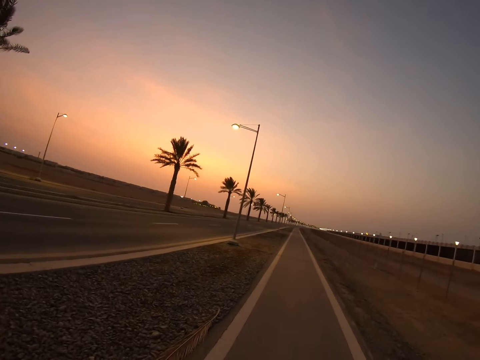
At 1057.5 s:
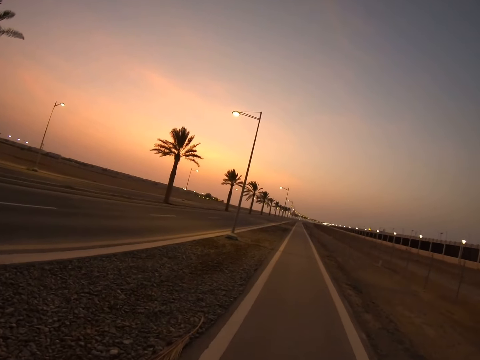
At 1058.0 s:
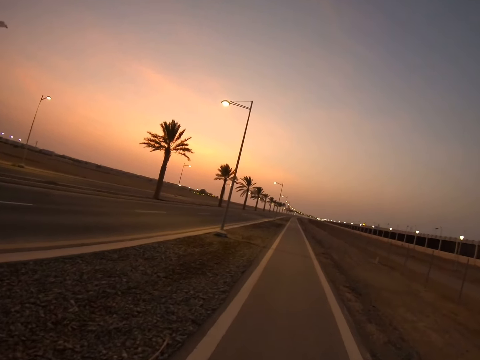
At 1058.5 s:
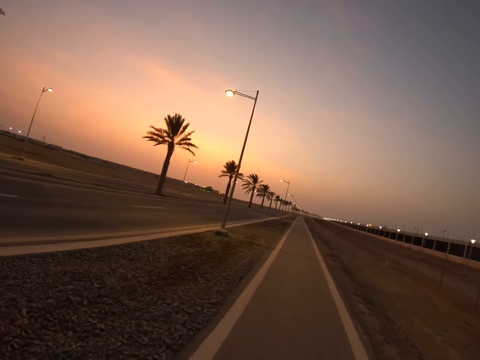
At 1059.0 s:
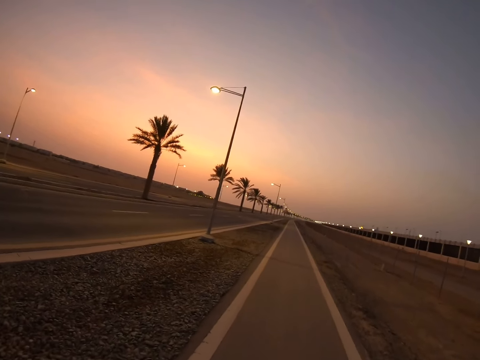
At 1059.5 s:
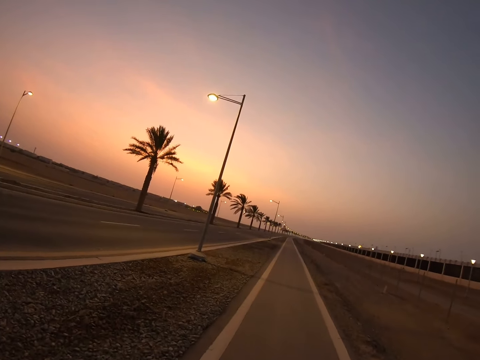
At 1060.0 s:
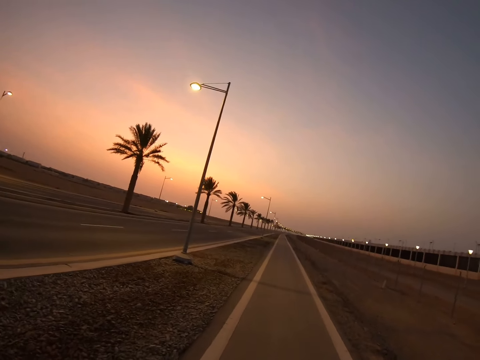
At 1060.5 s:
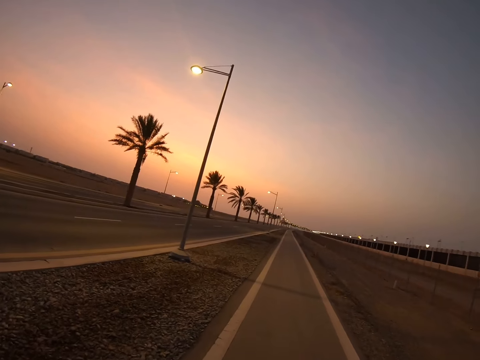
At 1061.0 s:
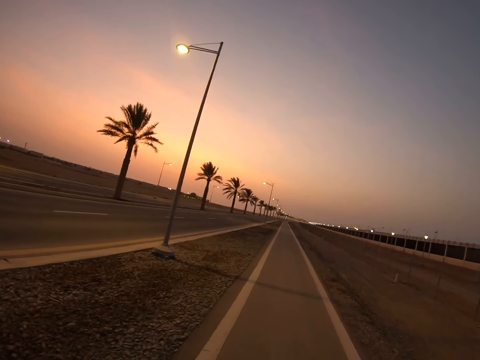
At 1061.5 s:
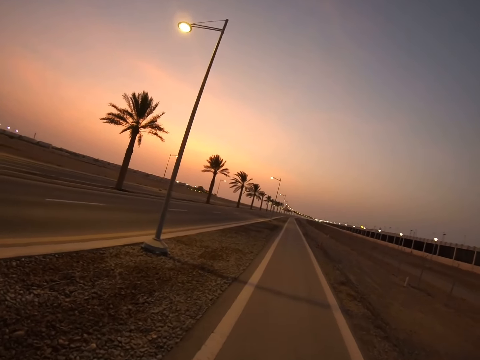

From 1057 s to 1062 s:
The camera wearer walks on the sidewalk.

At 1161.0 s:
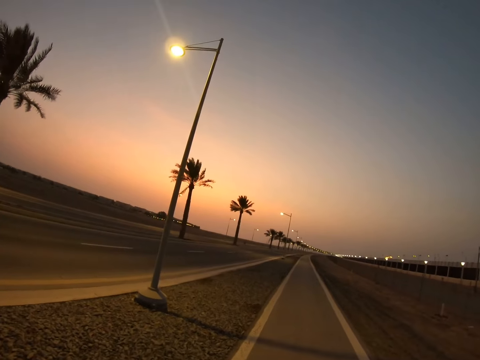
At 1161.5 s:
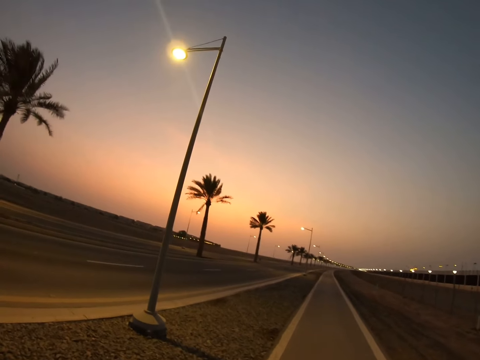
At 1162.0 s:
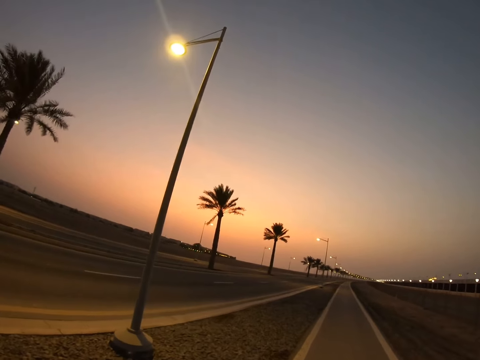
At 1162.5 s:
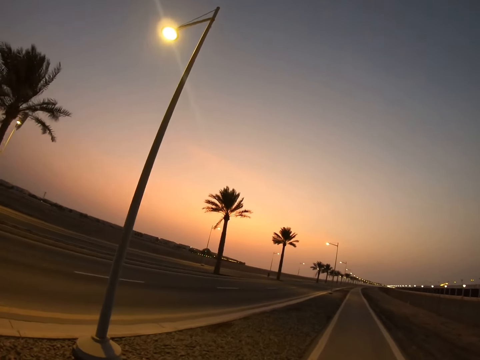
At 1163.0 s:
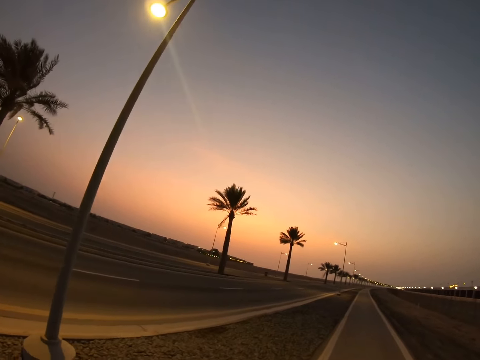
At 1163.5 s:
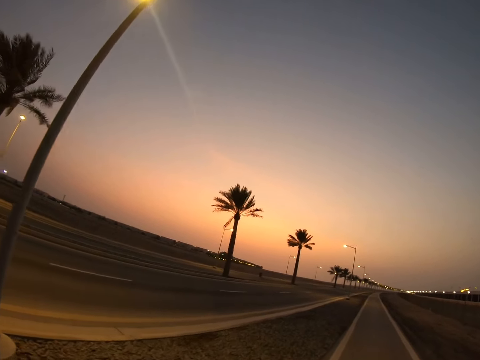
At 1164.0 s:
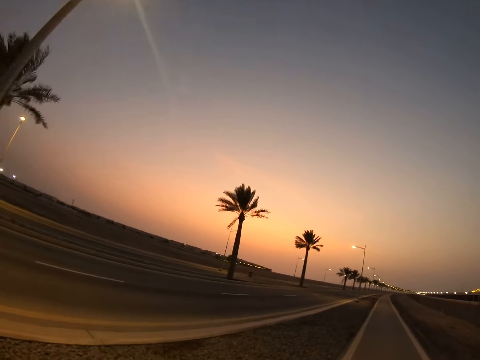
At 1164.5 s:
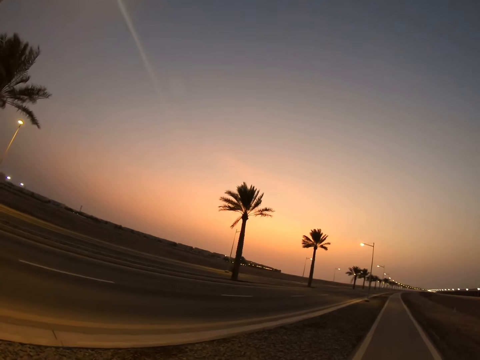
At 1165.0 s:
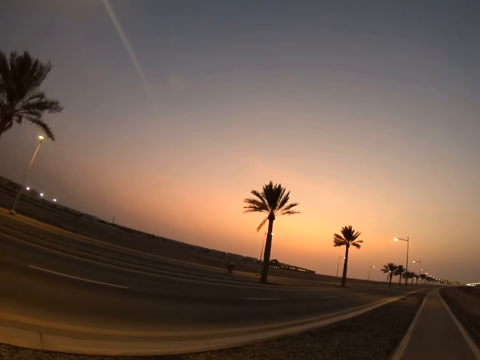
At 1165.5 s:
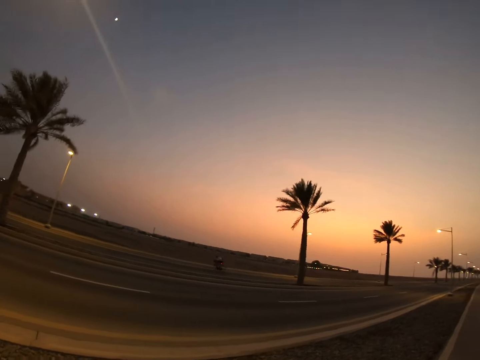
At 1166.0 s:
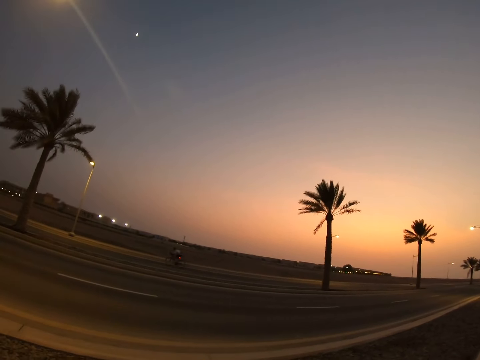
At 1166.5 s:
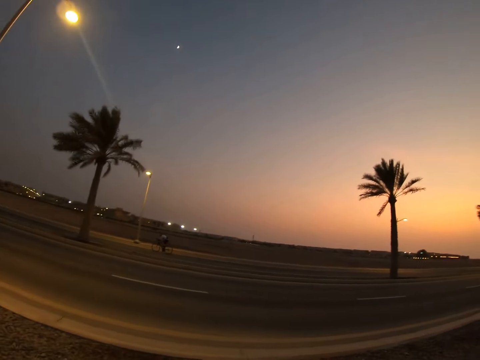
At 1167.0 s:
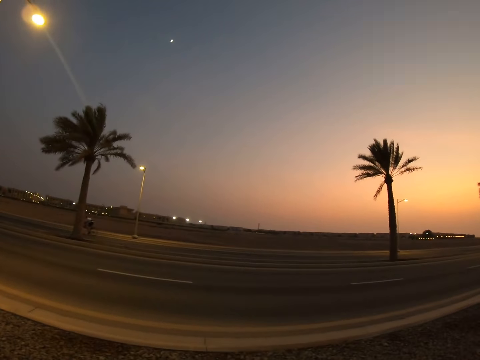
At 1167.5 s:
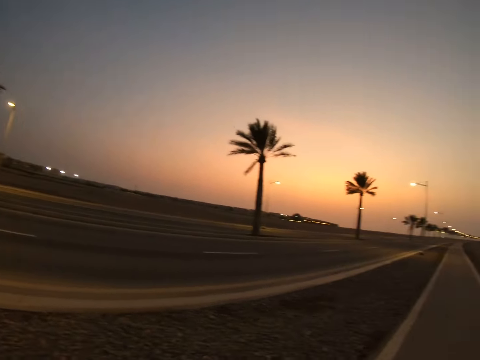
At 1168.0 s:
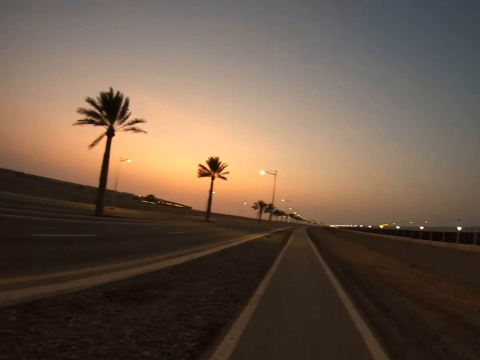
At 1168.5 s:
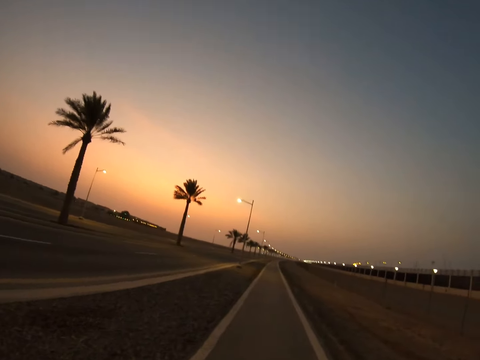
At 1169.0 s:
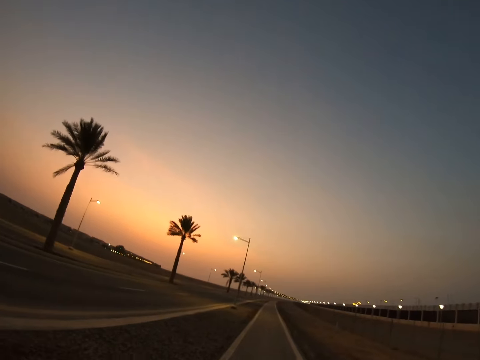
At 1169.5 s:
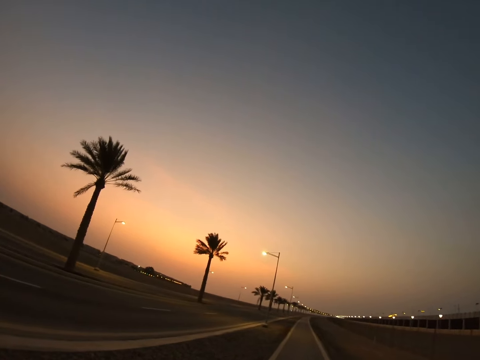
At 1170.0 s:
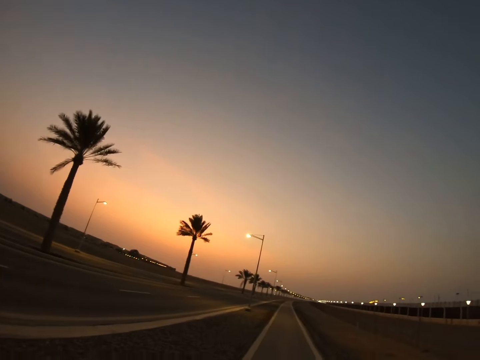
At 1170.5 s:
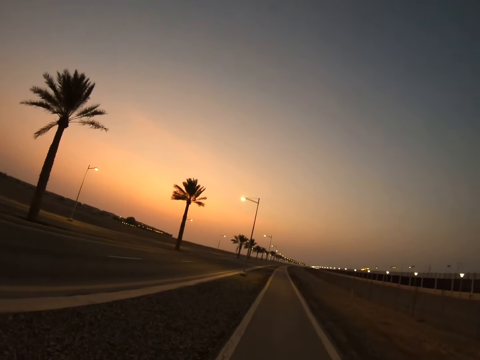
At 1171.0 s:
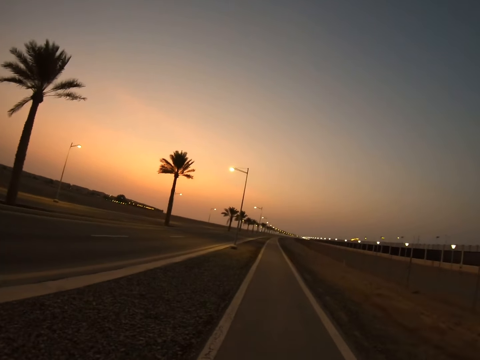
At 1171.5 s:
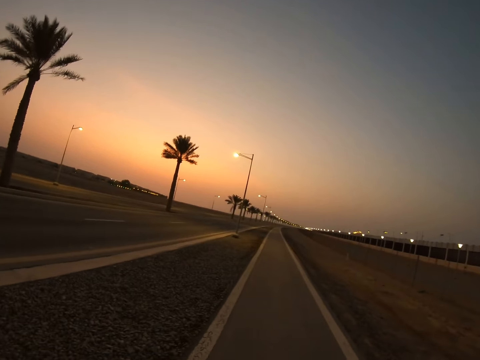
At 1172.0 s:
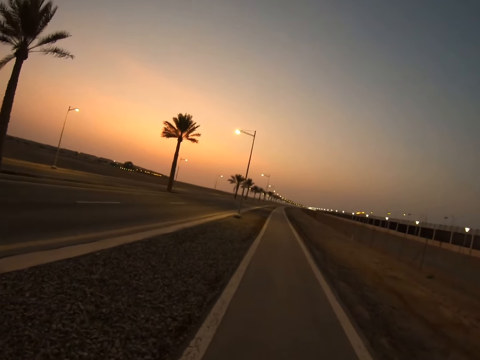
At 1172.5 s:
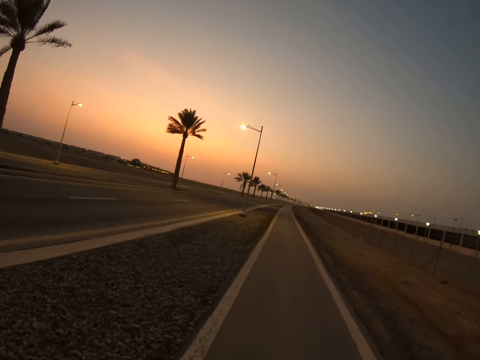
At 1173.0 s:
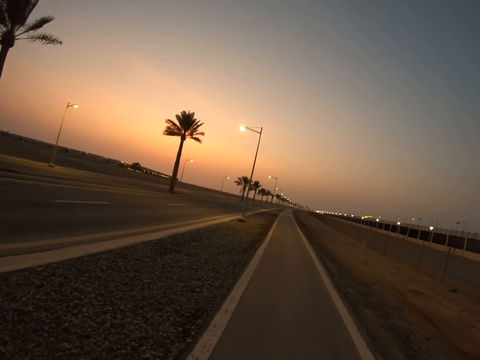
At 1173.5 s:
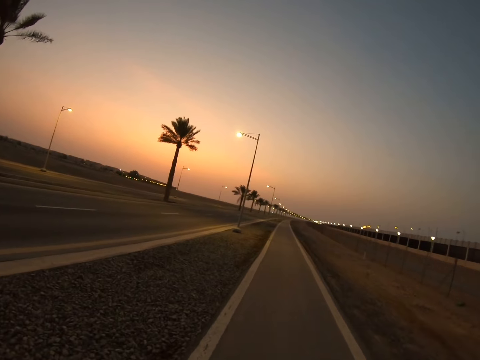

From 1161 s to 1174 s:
The camera wearer stares at a person on the road. The person rides a bicycle on the road. The camera wearer looks around the road and walks along the road on the sidewalk.

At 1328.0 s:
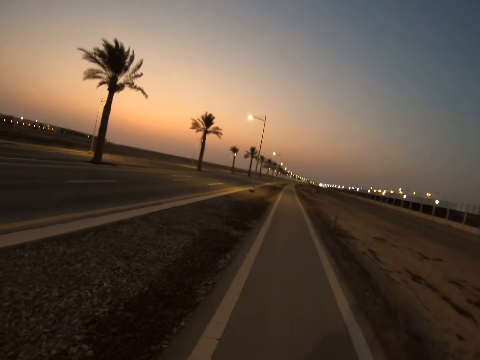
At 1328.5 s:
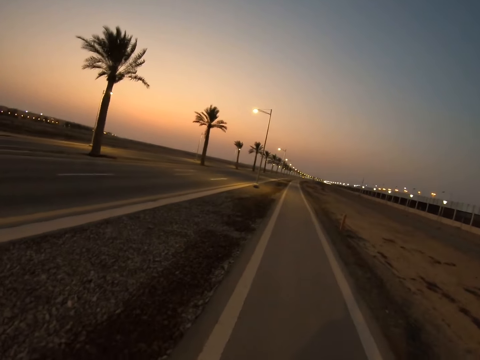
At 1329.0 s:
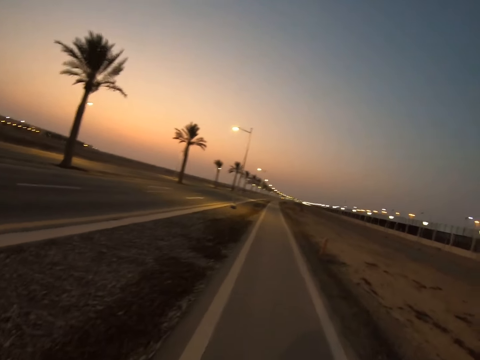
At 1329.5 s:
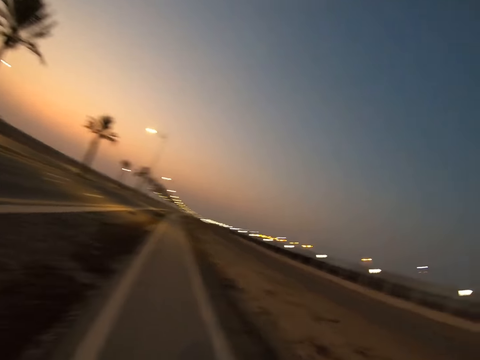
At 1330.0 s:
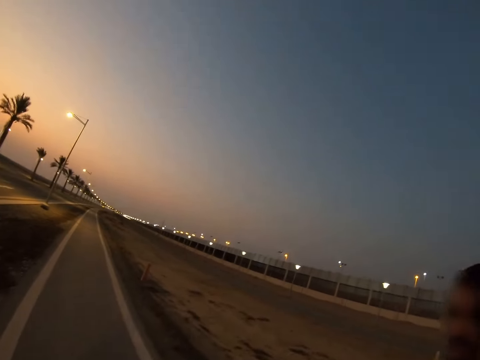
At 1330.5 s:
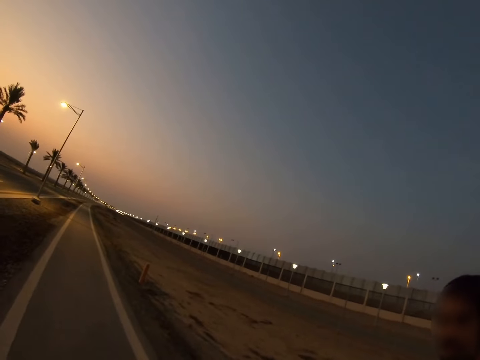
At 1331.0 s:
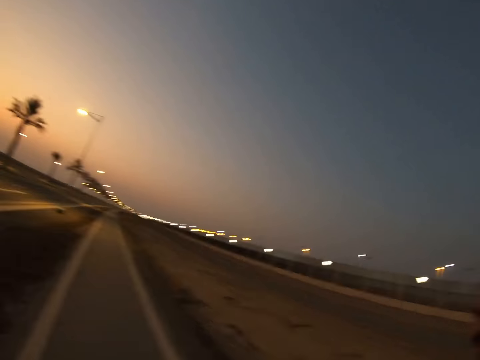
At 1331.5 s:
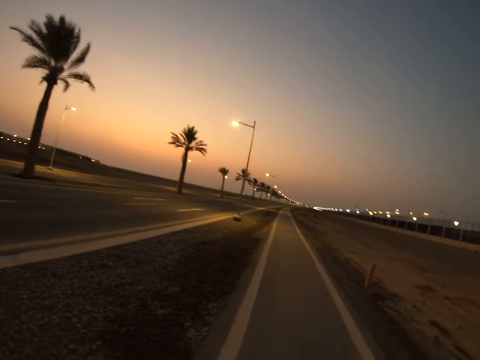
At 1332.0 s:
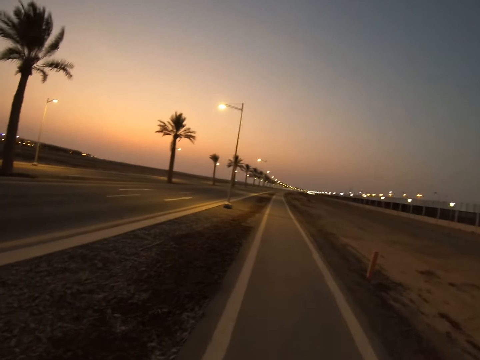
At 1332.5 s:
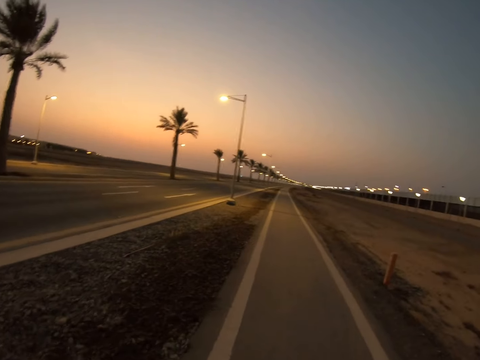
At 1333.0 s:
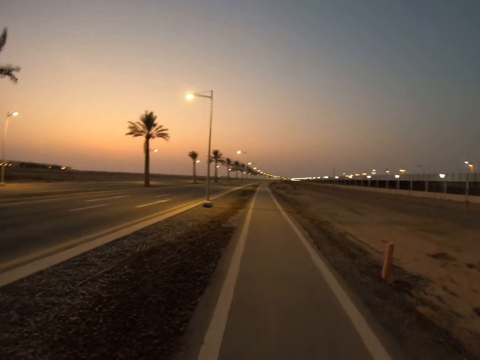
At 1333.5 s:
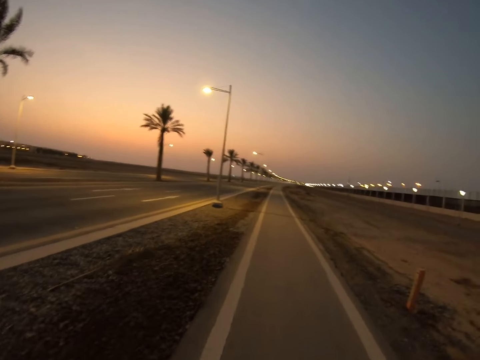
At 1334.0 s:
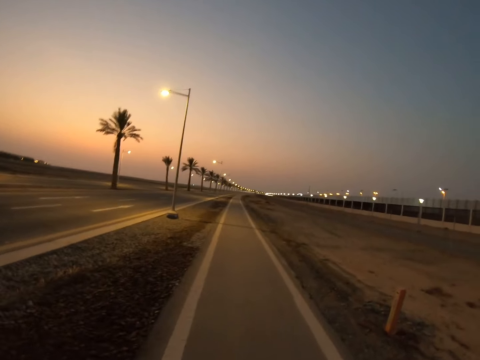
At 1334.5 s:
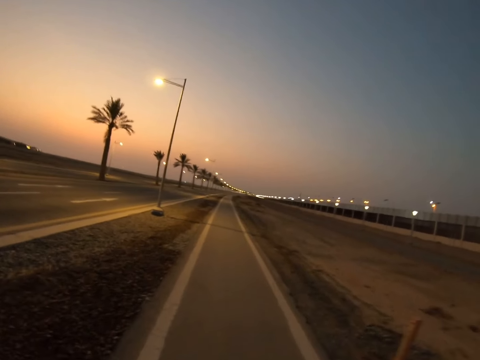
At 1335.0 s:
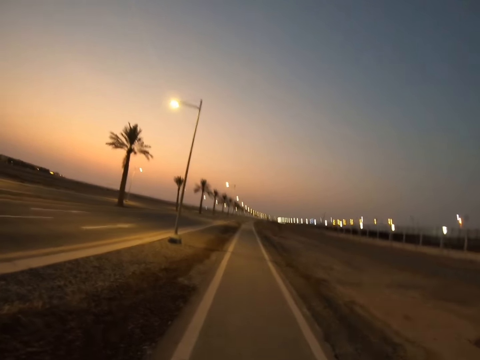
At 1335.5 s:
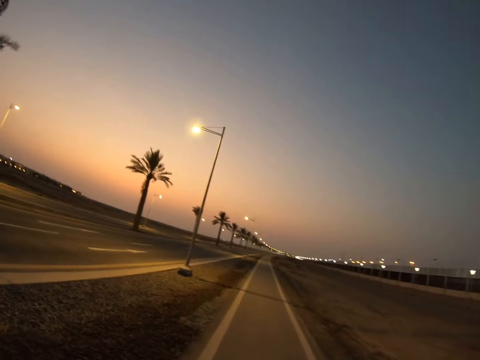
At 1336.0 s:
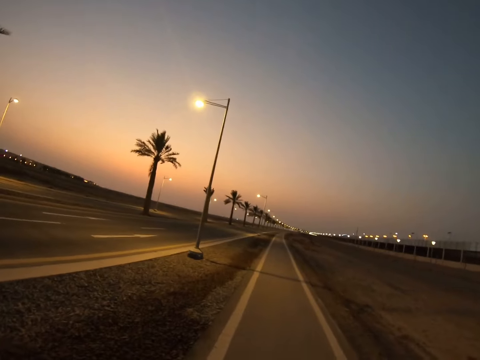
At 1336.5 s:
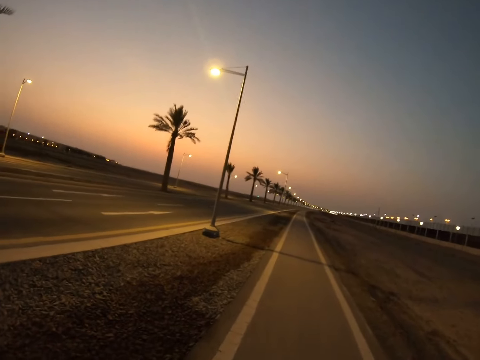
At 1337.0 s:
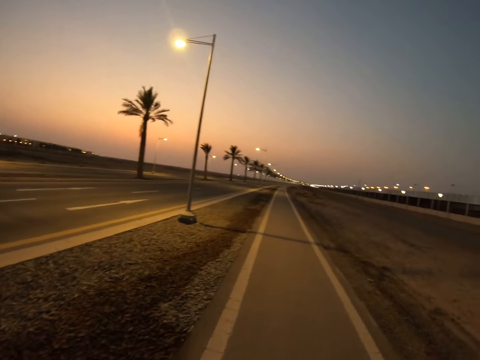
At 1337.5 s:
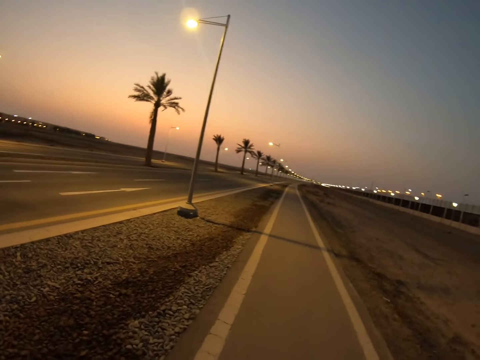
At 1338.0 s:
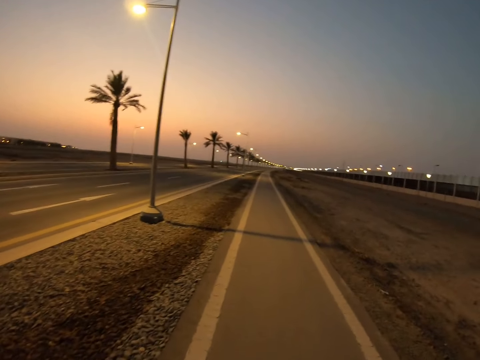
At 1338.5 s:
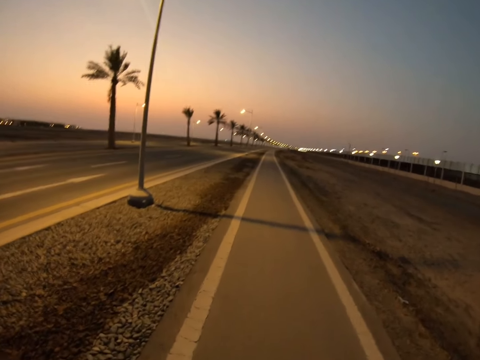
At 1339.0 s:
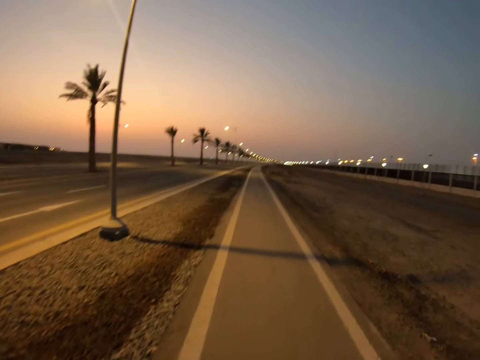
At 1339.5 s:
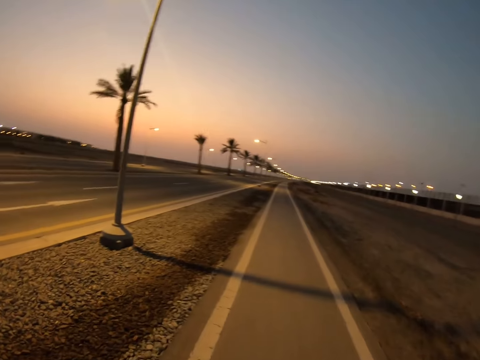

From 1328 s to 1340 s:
The camera wearer looks around the road. They stare at a person. The person walks along the road. The camera wearer looks around the road and walks along the road on the sidewalk.
